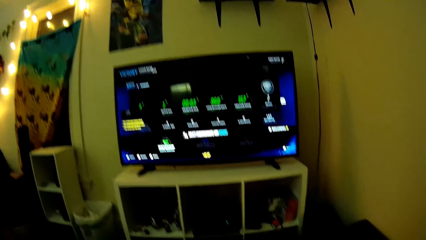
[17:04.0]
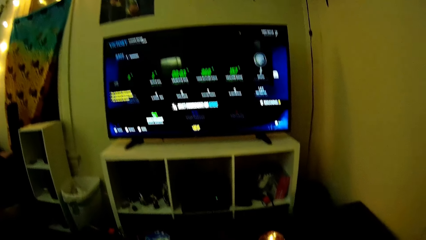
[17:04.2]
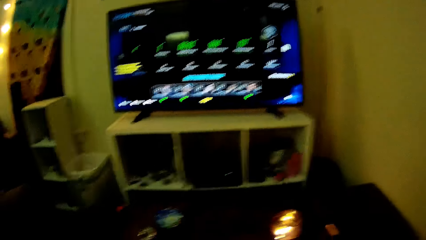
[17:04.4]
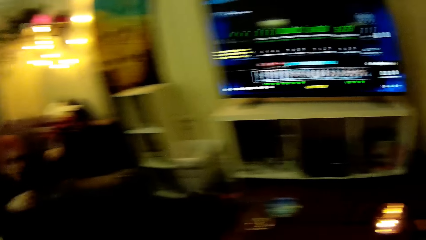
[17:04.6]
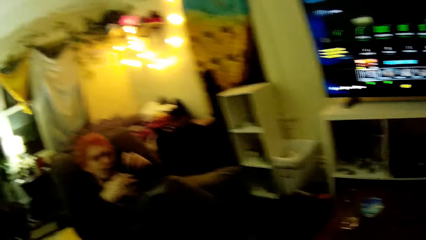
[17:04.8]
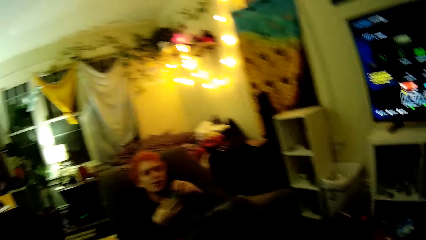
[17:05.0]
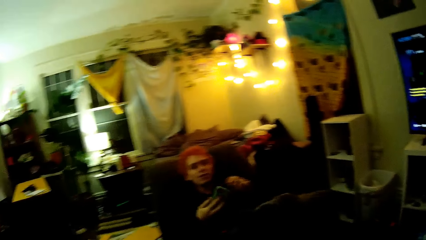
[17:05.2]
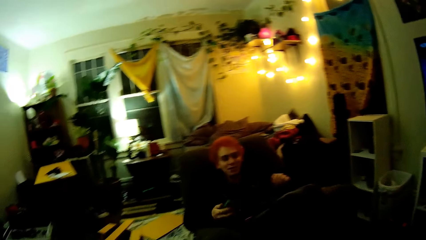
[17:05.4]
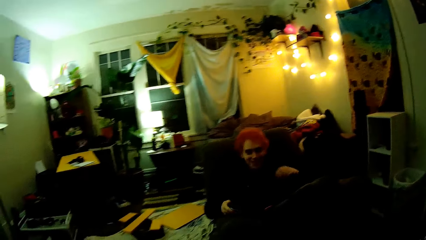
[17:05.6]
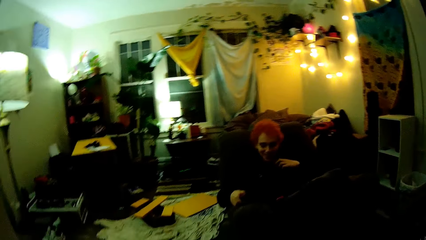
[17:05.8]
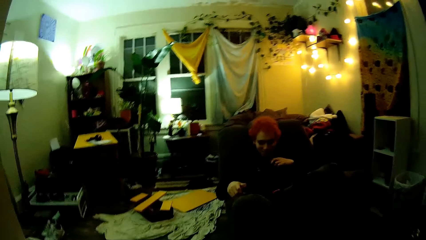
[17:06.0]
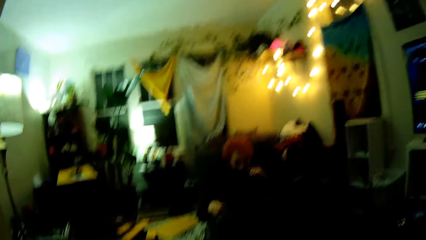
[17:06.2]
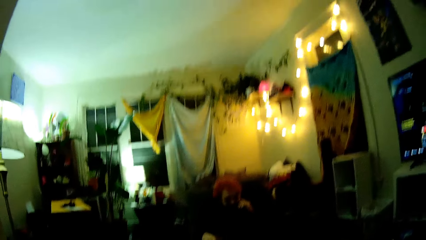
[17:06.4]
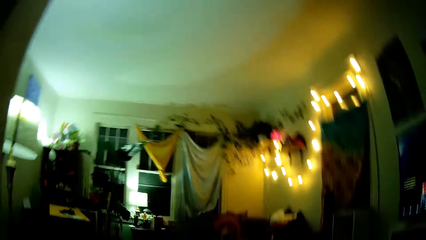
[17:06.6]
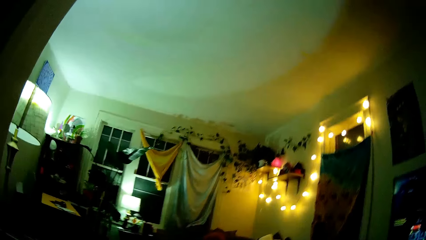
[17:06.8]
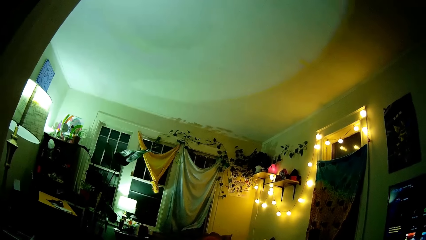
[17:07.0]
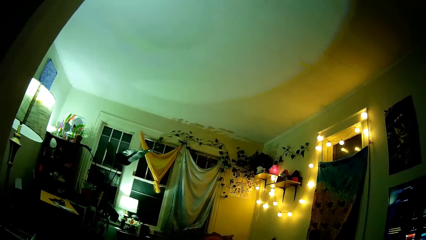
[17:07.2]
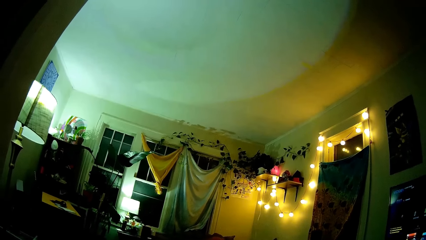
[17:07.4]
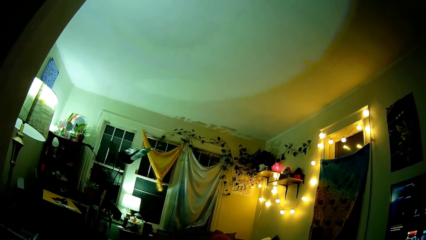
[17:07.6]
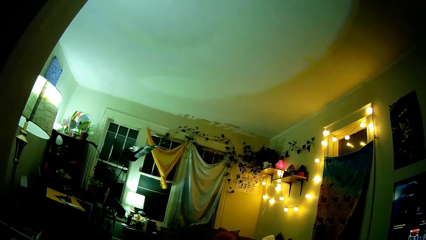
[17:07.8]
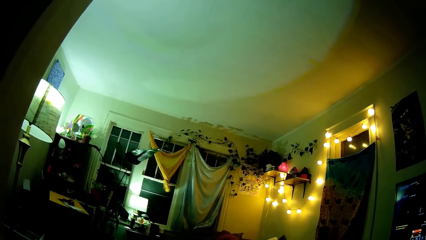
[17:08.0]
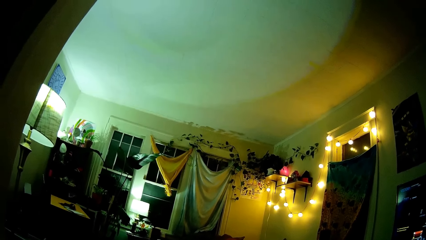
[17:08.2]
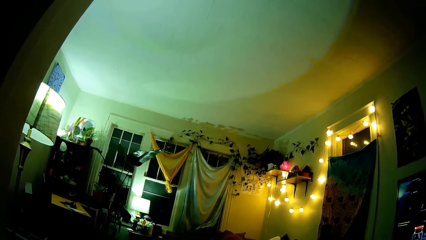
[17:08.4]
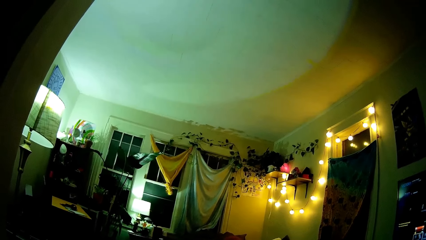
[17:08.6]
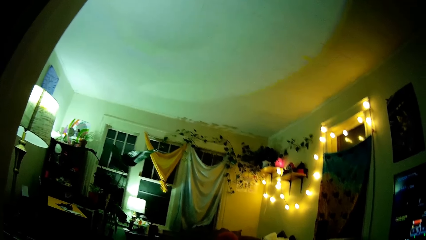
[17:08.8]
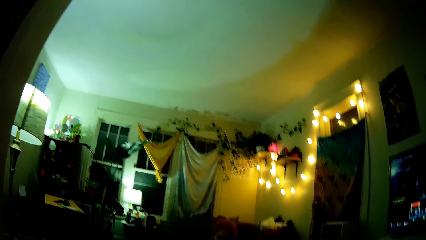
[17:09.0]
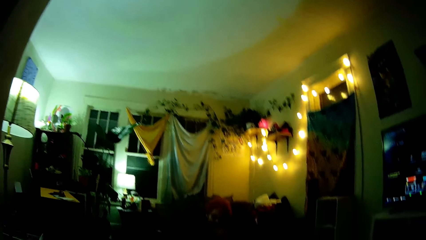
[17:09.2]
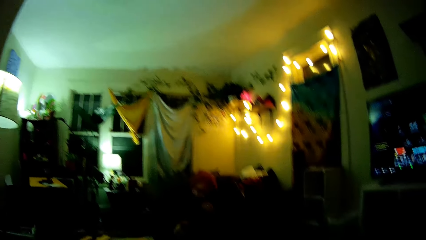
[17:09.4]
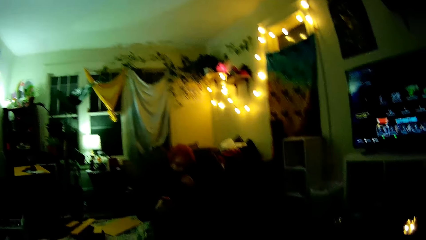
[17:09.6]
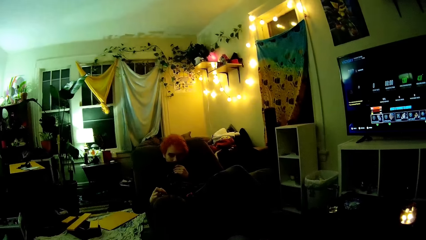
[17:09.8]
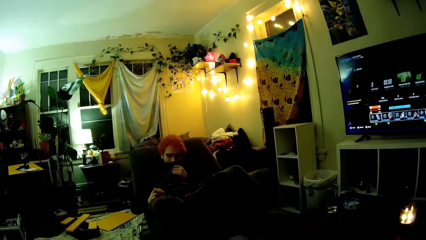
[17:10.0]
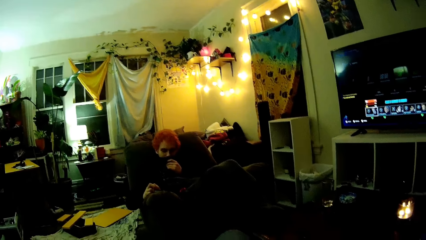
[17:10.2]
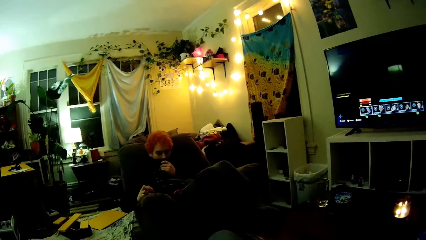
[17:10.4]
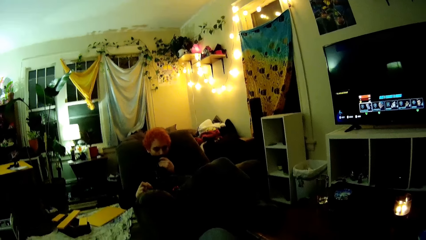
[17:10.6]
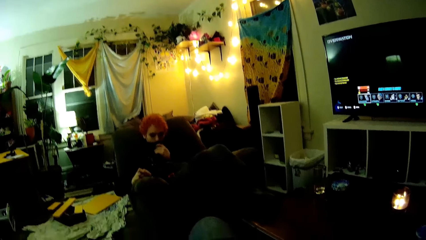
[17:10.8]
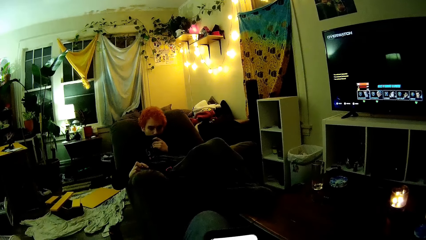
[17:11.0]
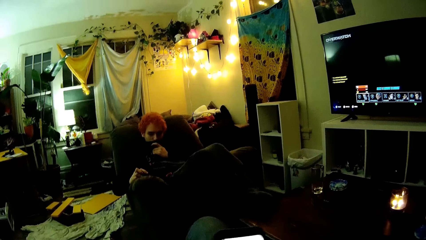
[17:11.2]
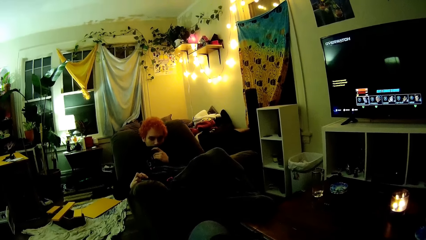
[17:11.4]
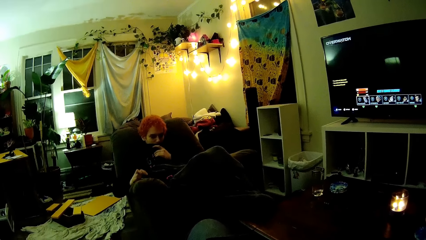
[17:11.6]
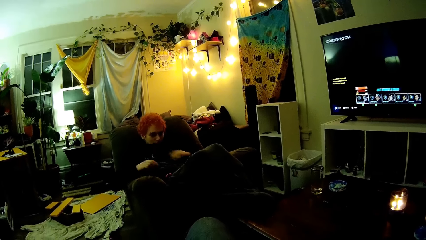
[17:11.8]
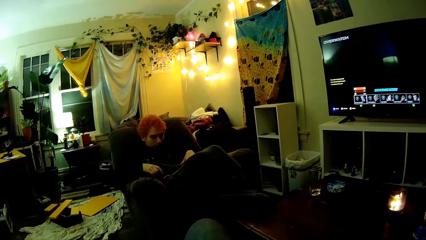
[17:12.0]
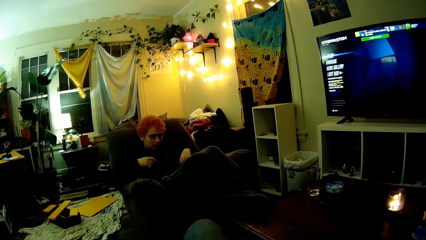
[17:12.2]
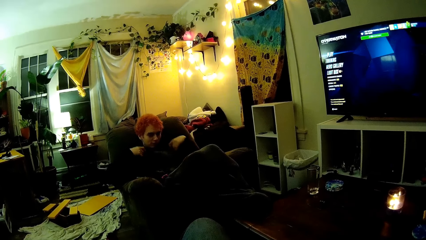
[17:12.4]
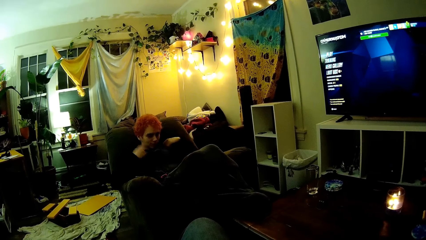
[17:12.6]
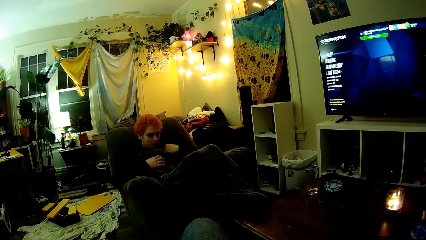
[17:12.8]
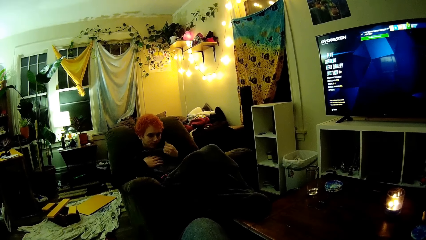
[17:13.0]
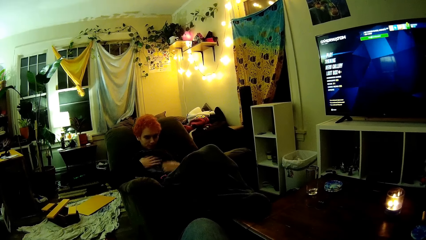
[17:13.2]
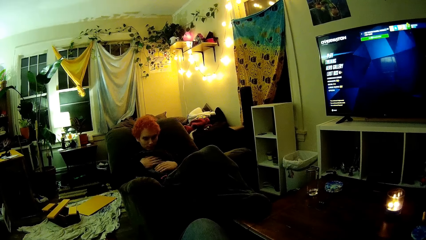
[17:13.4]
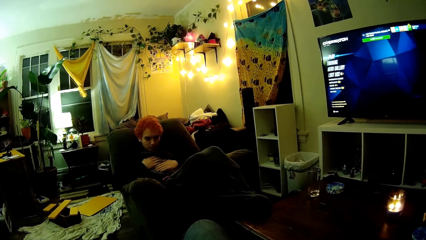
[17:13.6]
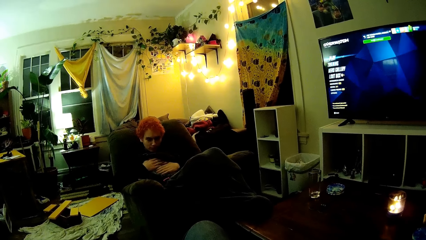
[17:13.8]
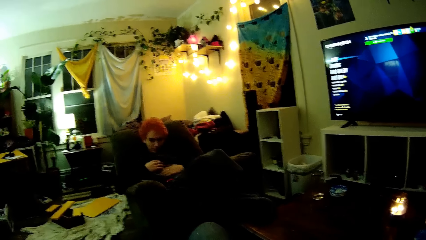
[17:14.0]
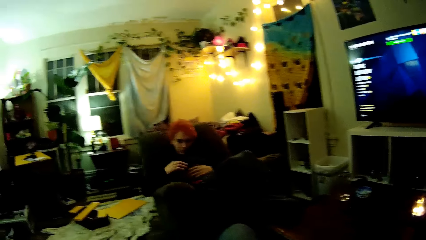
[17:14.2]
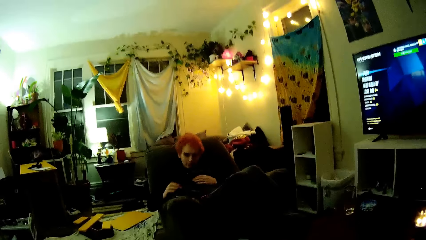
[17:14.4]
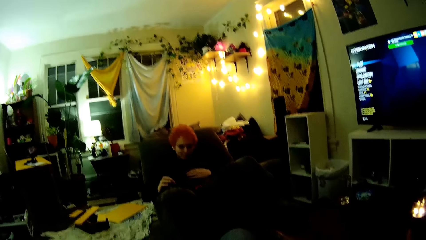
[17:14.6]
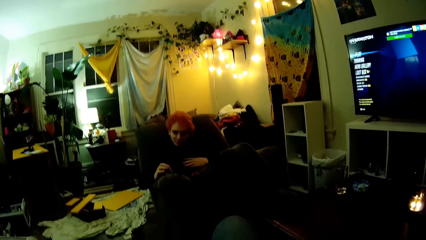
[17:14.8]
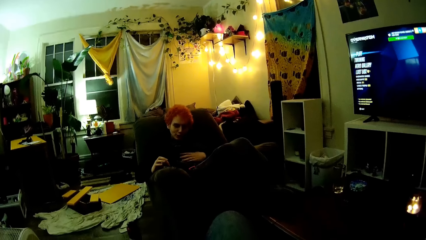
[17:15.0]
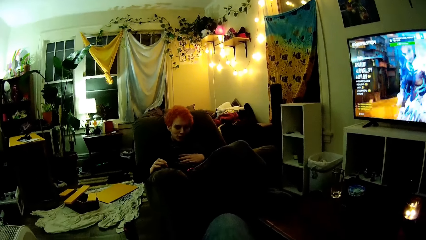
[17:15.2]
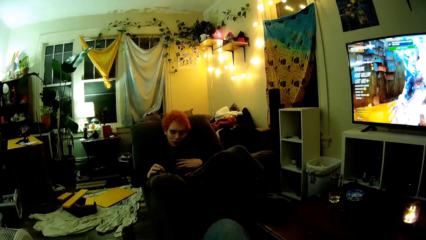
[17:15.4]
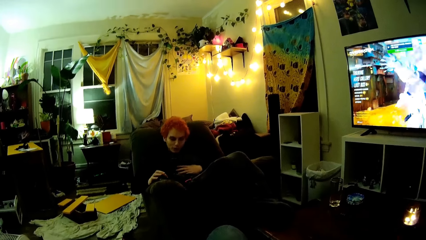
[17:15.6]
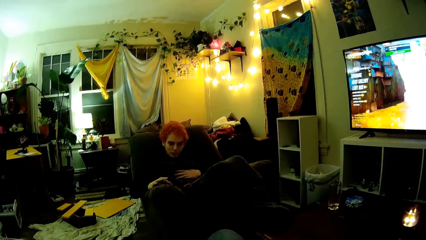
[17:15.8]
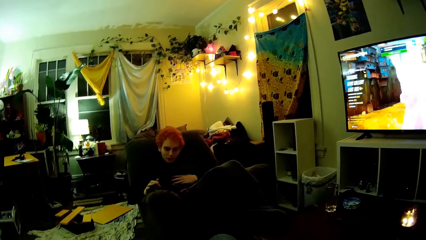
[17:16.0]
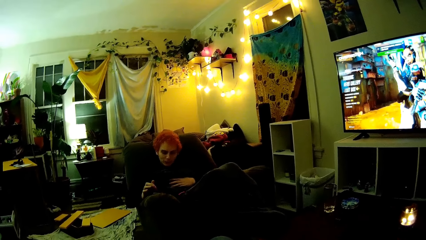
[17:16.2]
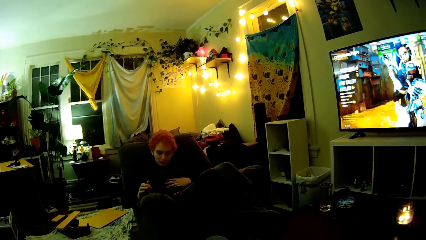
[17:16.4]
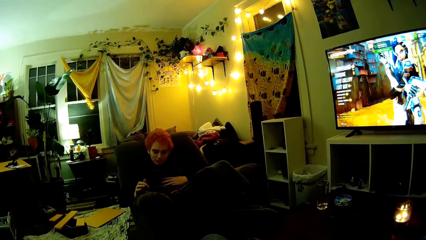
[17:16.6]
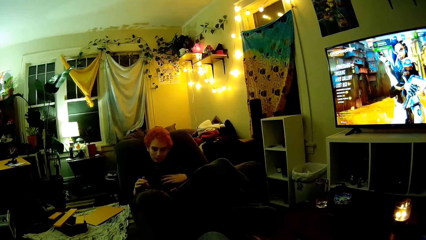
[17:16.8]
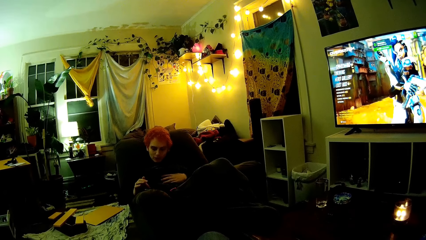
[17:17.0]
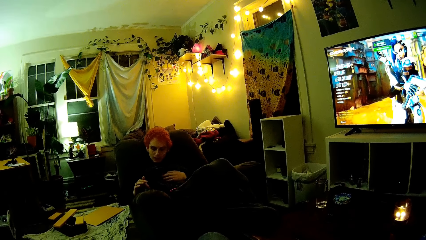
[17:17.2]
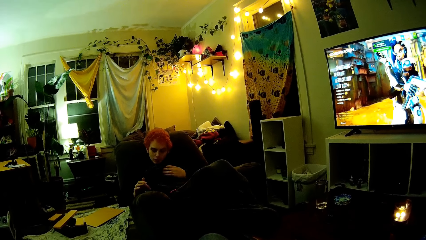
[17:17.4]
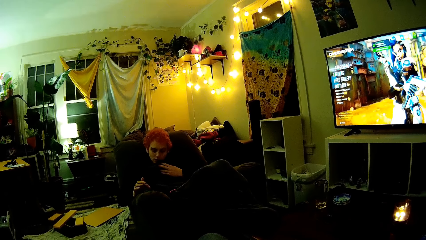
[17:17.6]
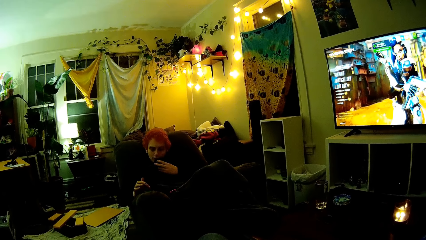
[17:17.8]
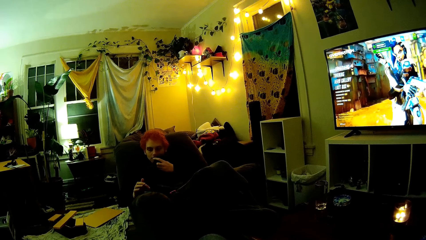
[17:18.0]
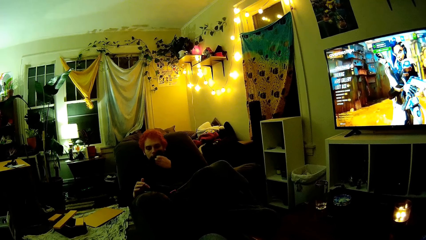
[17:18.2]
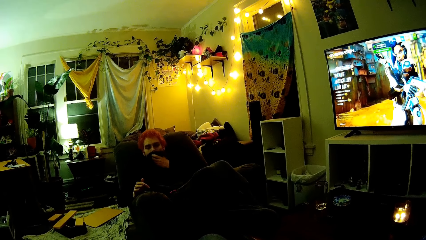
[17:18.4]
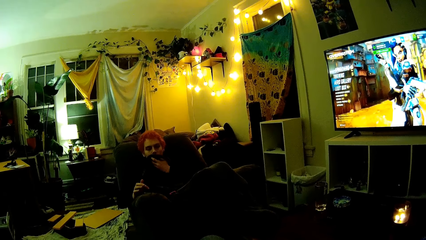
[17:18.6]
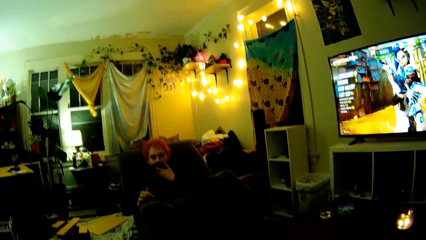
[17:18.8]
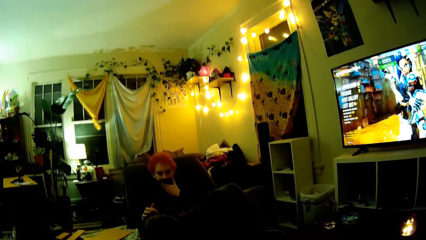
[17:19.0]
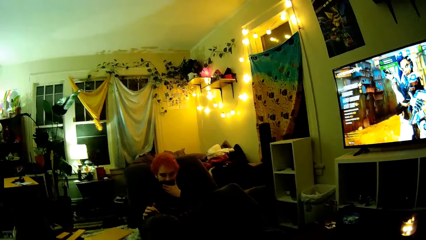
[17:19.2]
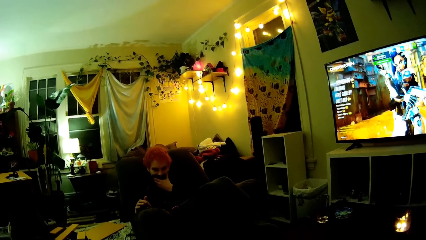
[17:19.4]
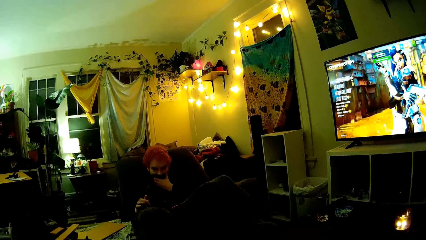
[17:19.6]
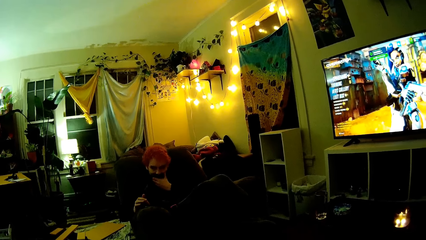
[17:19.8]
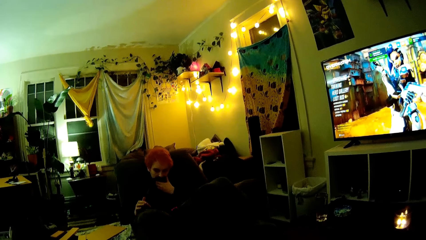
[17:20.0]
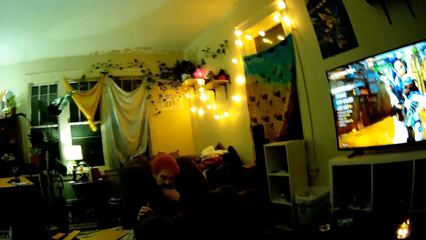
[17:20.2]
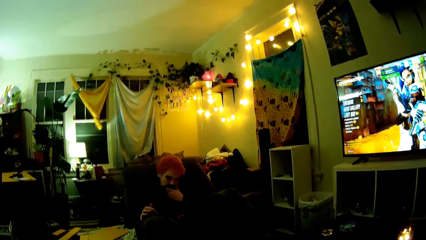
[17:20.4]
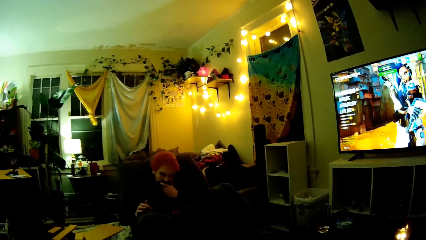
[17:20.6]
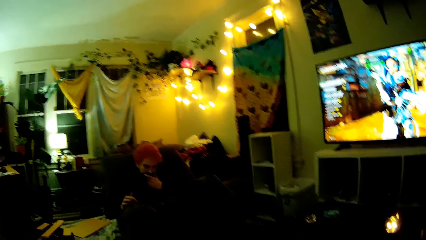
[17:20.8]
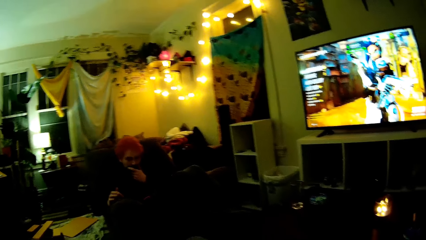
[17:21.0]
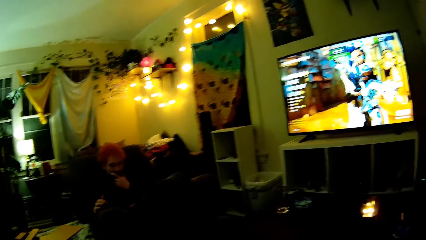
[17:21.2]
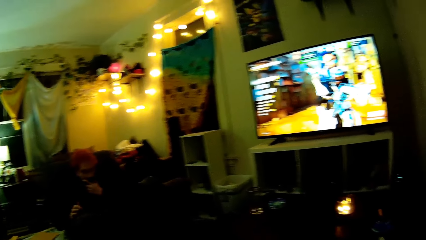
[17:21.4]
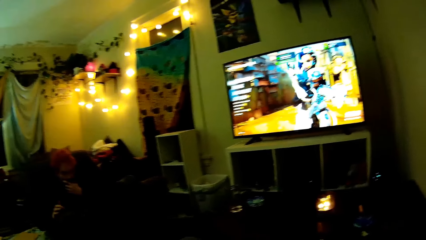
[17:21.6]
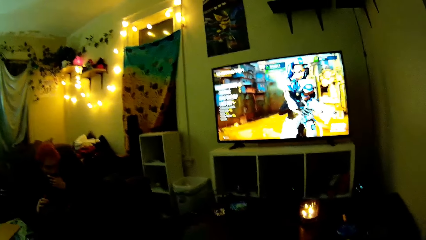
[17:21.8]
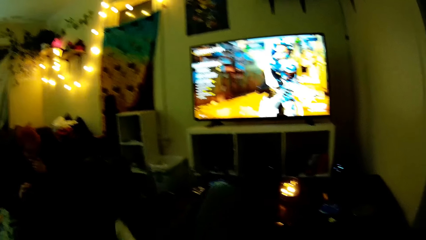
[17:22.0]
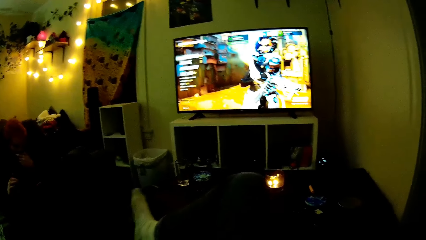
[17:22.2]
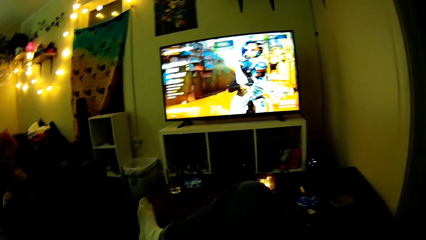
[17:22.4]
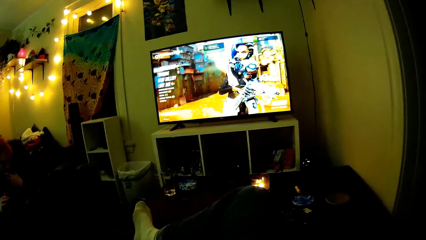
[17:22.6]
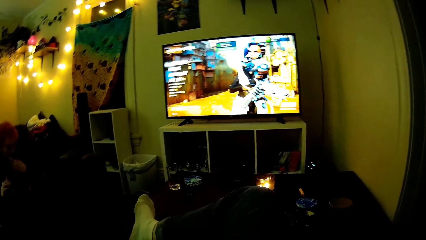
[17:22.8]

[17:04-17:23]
The camera wearer converses with Google. They dialogue with a man. They look around the house. The man wipes his mouth, operates his phone, and adjusts his cloth. The camera wearer dialogues with the man. The man operates his phone. The man plays PlayStation TV. The man wipes his mouth. The camera wearer converses with Google.
